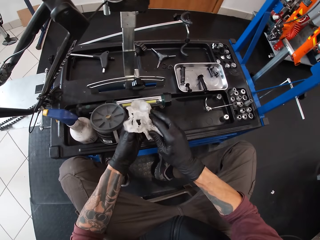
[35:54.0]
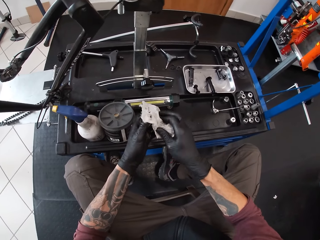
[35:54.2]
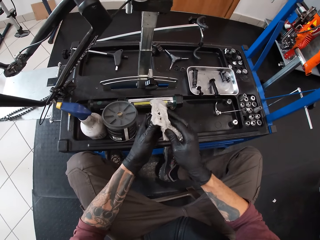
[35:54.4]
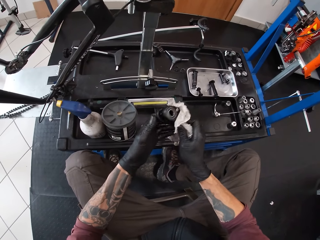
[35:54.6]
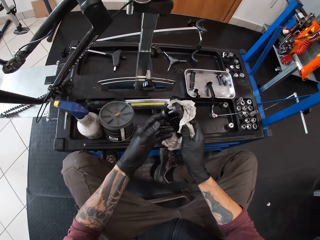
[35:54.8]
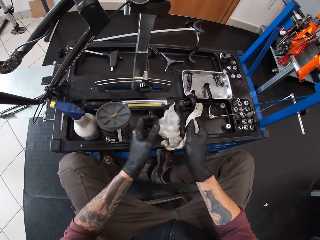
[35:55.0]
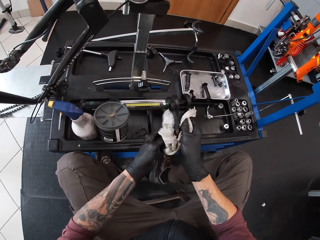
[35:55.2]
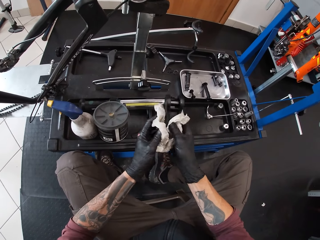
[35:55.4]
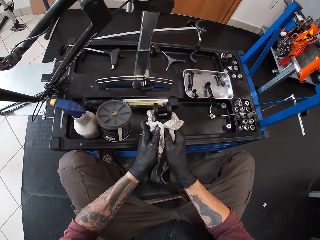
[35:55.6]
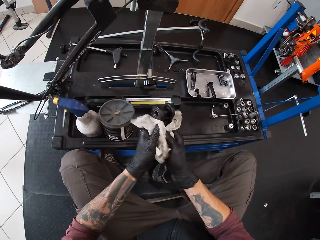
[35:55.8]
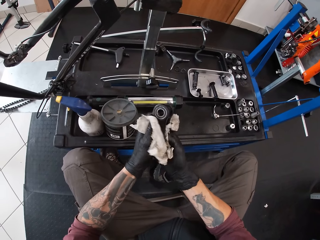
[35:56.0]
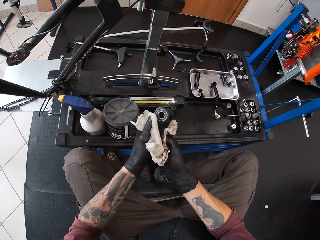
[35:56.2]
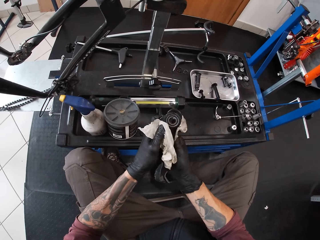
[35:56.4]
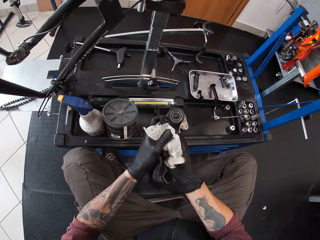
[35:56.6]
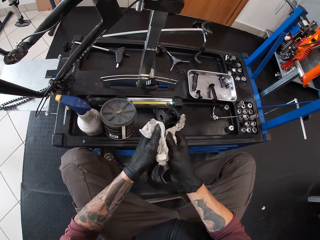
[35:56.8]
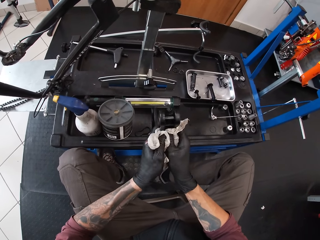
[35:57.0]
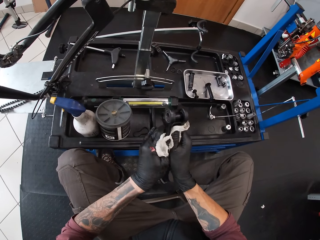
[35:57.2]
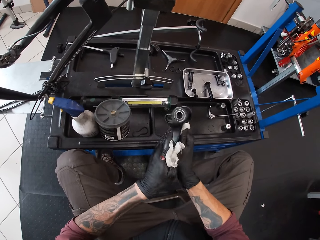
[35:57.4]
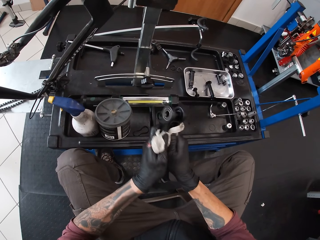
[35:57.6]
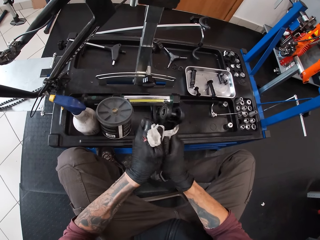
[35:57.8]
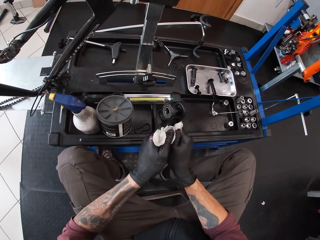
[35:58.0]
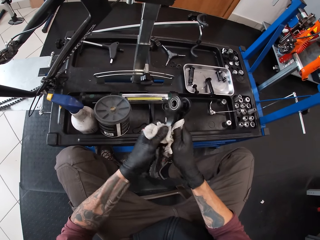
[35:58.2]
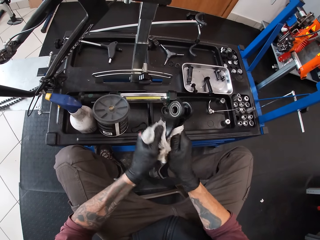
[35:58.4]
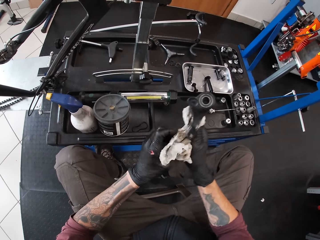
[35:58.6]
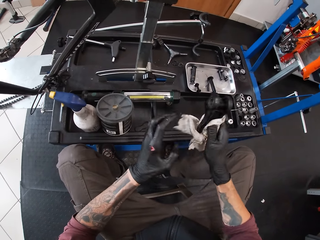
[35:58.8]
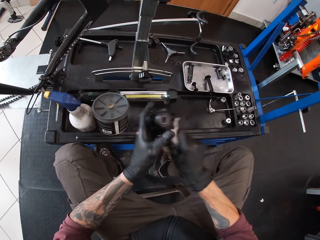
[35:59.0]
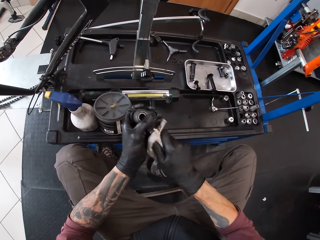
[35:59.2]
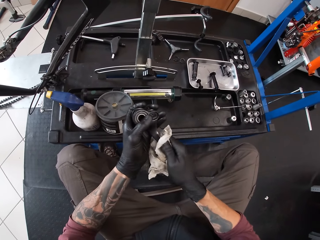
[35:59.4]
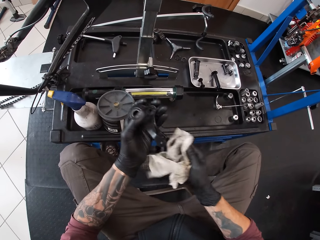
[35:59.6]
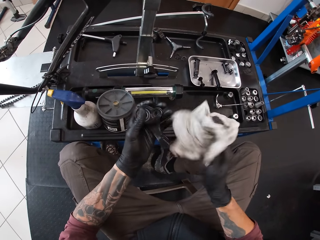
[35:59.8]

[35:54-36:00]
The camera wearer cleans the metal roller with the piece of tissue in his right hand.

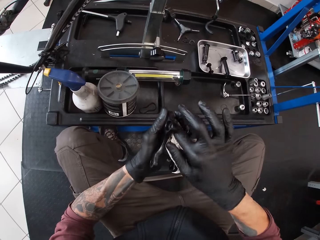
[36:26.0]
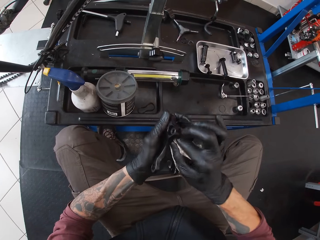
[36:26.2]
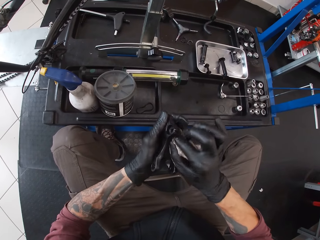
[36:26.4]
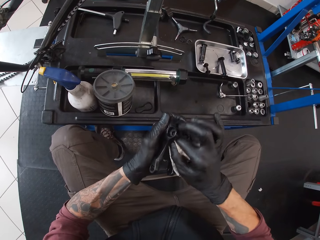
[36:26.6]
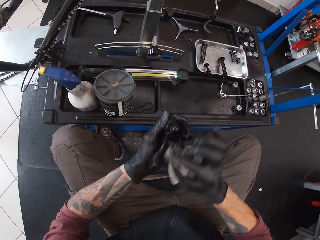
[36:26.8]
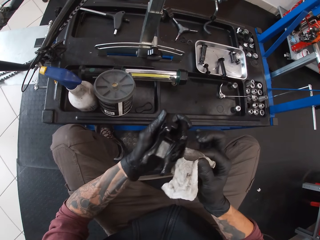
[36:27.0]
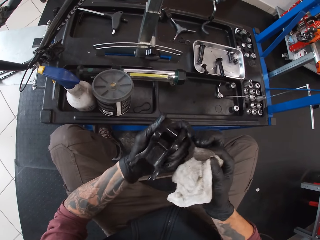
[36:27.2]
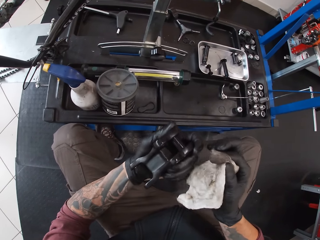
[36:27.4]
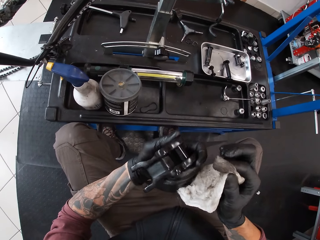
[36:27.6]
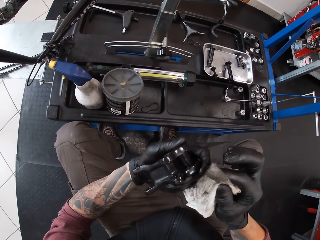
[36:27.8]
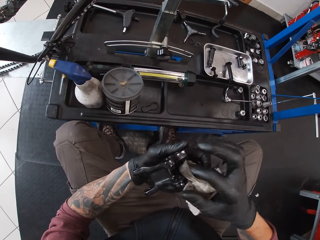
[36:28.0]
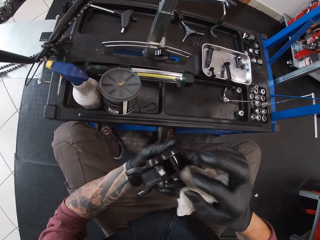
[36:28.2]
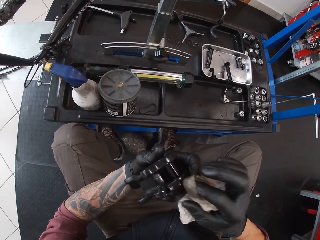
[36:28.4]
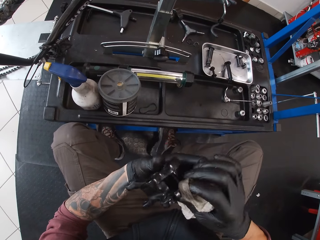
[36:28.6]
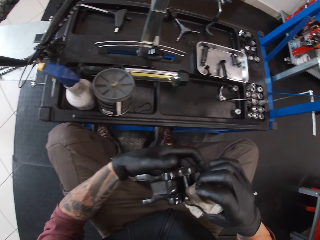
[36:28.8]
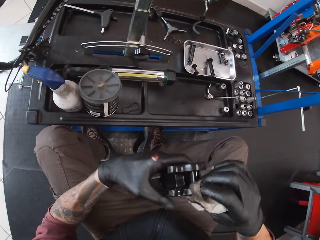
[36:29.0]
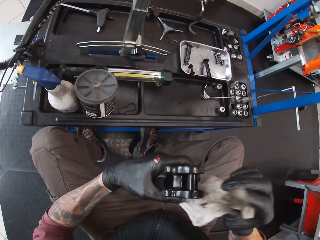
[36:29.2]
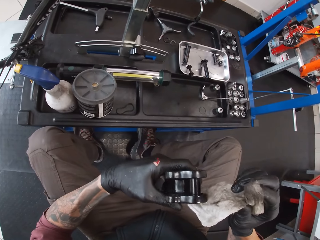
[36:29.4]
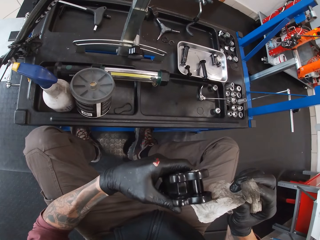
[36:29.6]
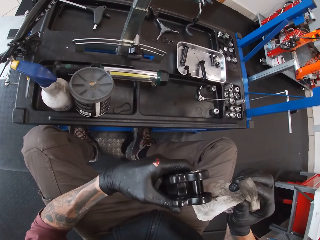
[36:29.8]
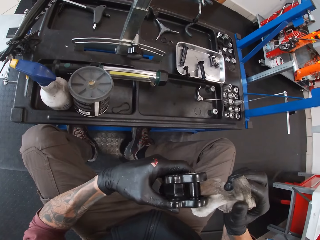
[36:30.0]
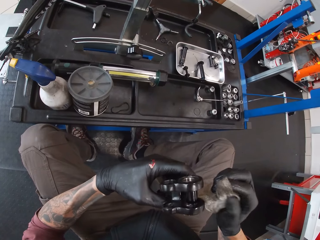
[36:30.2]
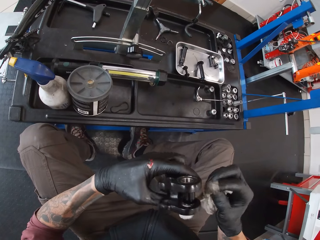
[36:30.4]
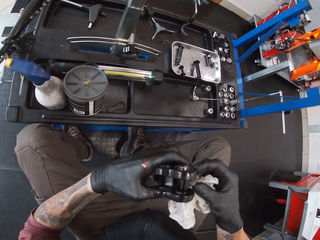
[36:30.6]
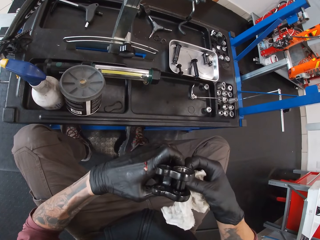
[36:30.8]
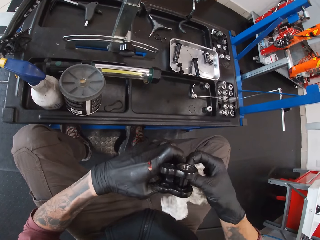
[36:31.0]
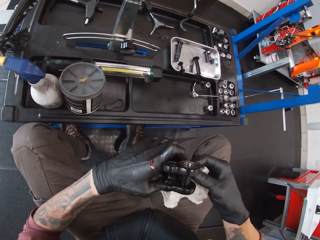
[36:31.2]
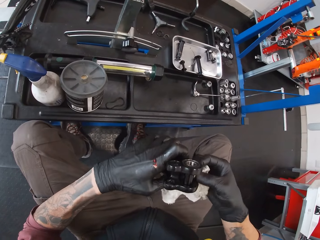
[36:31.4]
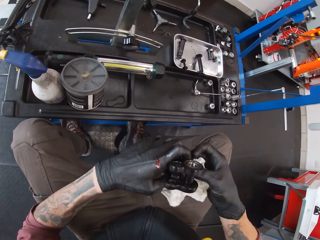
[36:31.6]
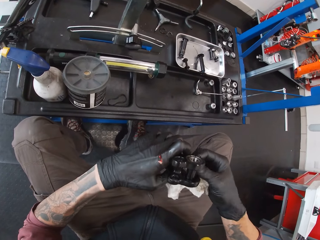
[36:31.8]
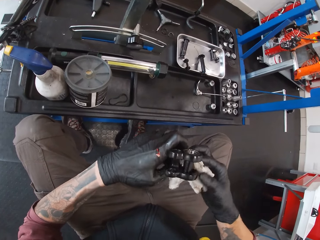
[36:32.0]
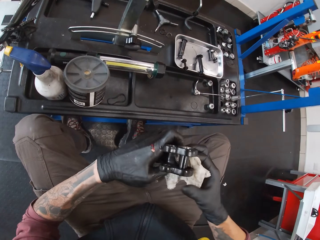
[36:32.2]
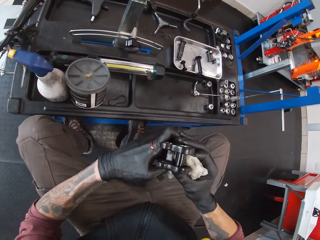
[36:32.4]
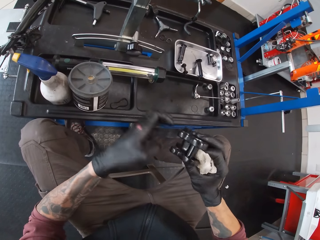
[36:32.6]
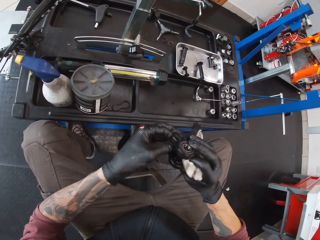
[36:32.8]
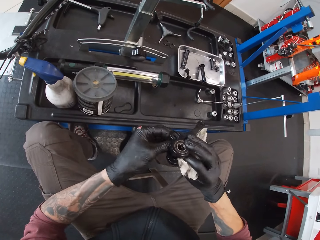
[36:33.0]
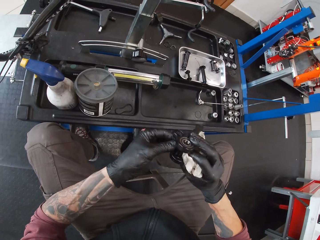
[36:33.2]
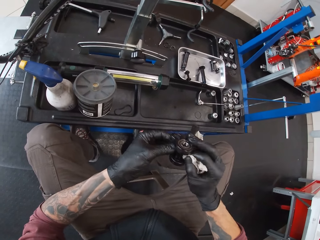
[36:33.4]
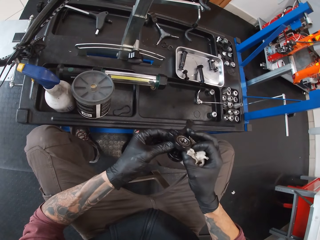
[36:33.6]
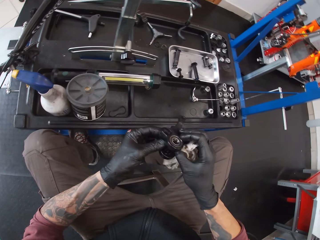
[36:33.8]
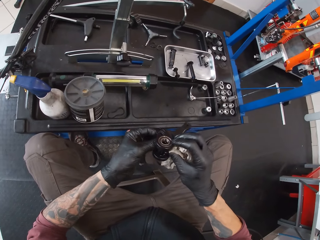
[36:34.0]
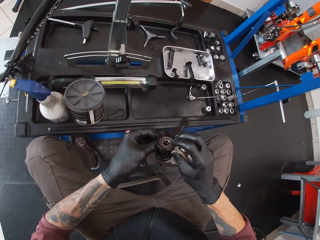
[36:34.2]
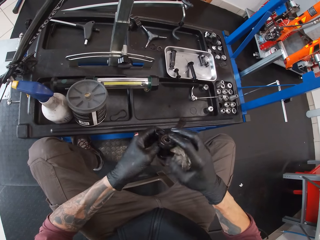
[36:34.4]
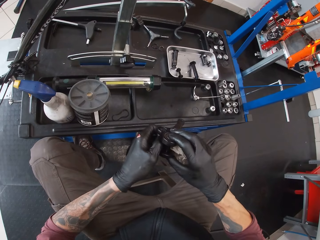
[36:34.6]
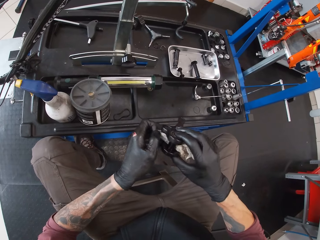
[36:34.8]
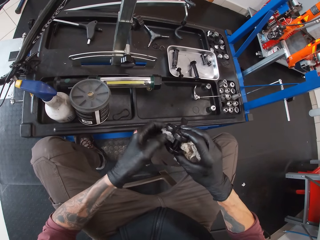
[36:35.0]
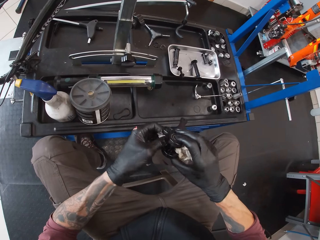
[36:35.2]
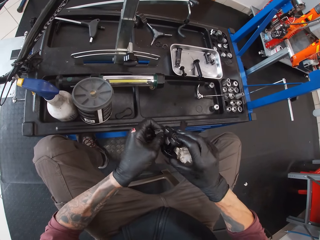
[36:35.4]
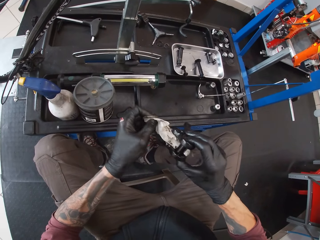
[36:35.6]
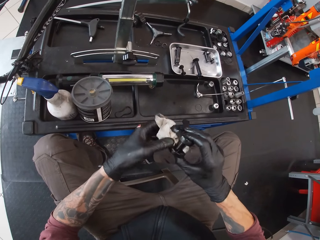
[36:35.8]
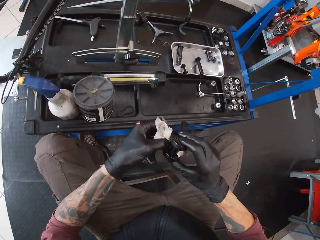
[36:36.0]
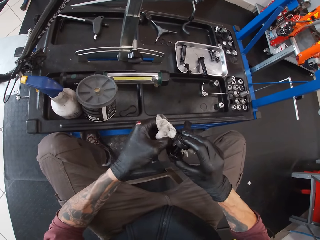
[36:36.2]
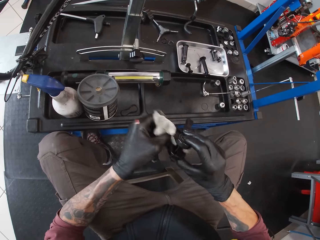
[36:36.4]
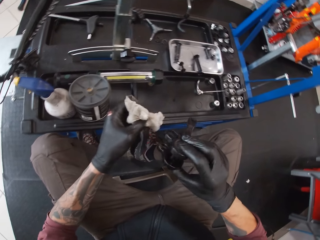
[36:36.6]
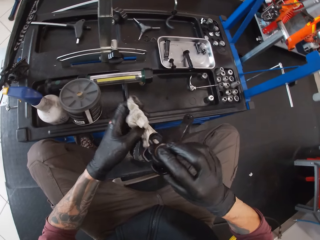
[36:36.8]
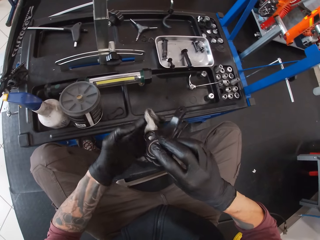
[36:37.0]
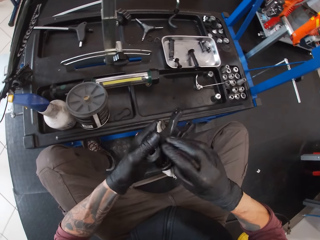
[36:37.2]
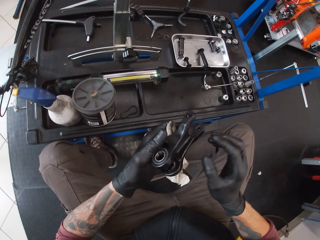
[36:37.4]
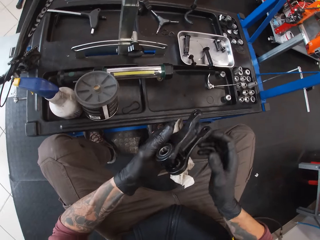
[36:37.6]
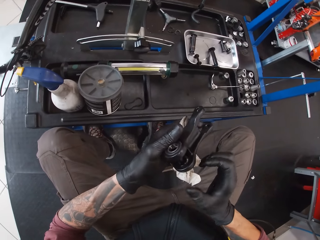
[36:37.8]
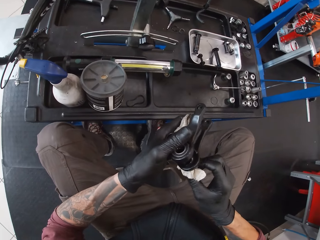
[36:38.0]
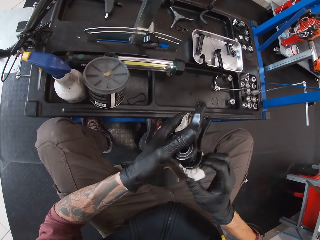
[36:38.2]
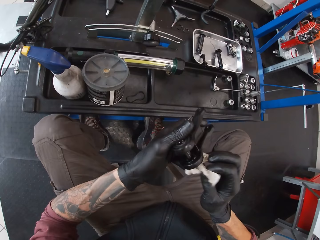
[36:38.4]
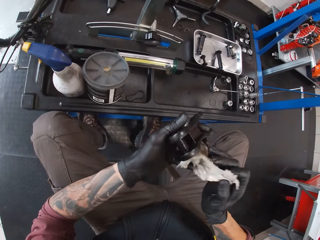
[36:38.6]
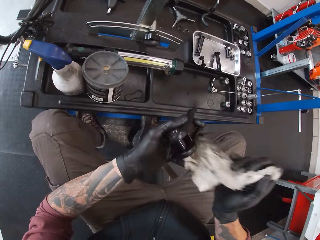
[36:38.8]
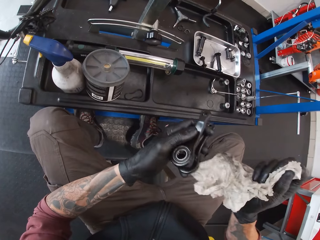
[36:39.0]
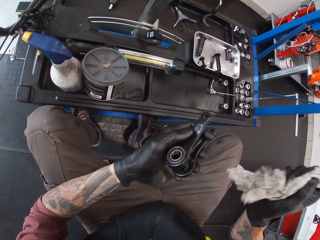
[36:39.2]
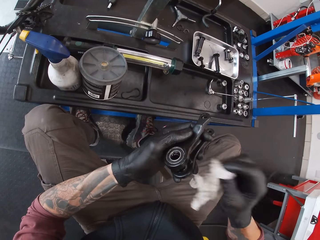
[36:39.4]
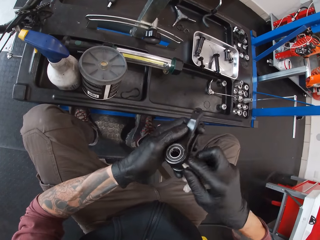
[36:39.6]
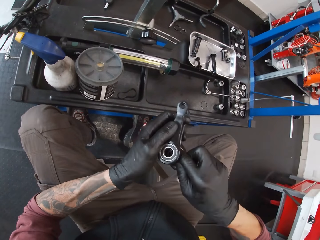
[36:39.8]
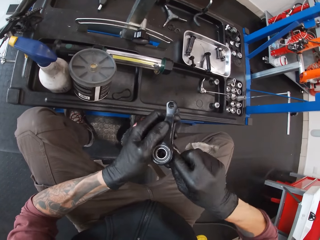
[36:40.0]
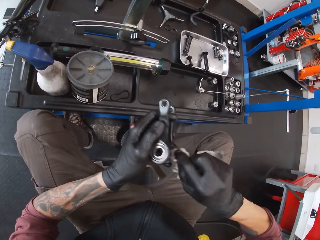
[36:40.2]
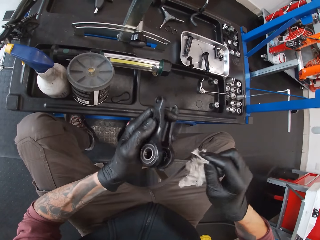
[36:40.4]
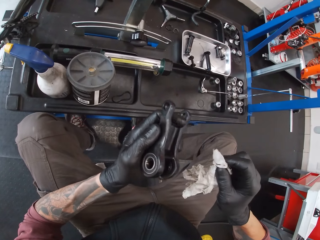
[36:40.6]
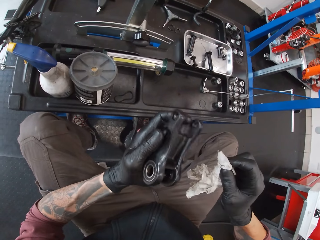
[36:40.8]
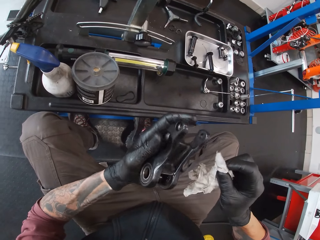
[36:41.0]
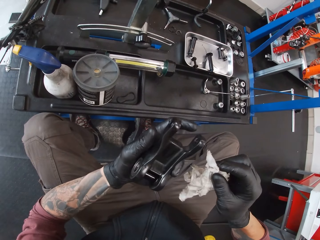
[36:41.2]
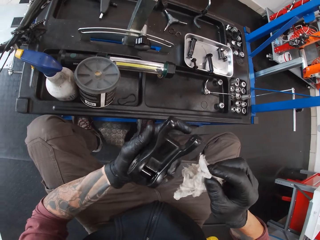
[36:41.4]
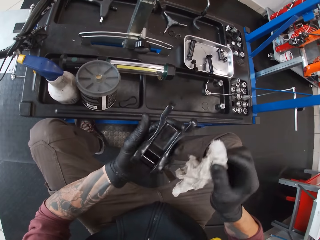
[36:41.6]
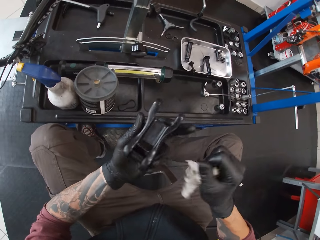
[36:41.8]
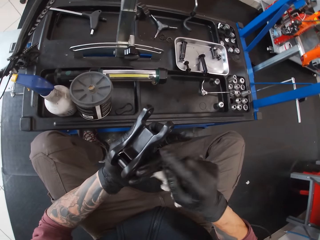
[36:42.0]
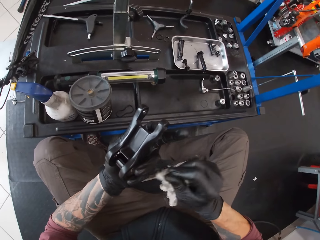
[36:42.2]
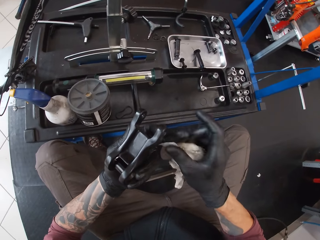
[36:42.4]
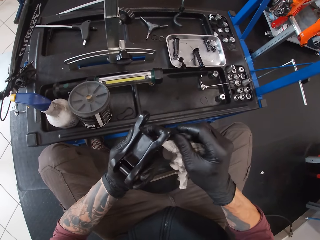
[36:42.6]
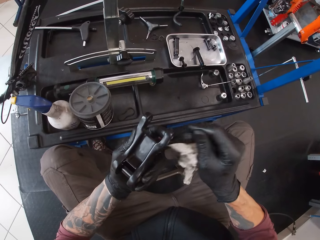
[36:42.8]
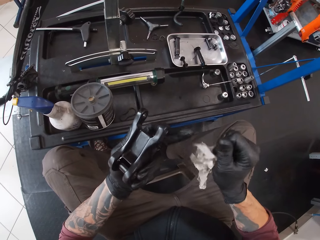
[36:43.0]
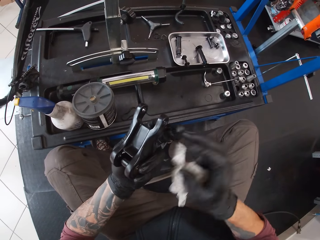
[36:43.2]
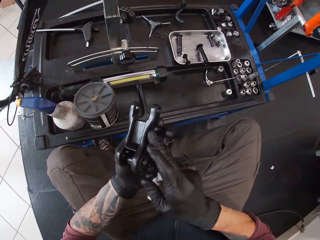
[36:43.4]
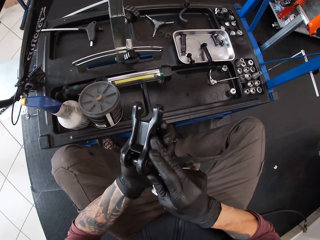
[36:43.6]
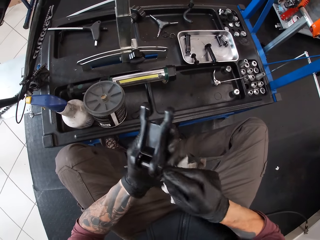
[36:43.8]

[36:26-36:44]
The camera wearer carefully looks at the metal. They clean the metal. They sample the metal.
